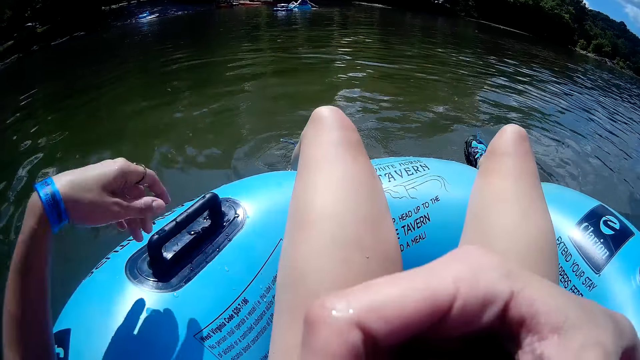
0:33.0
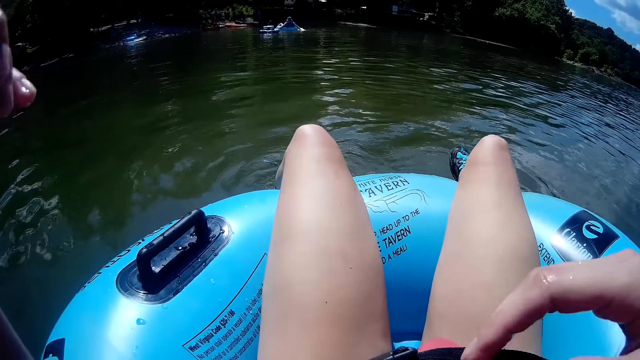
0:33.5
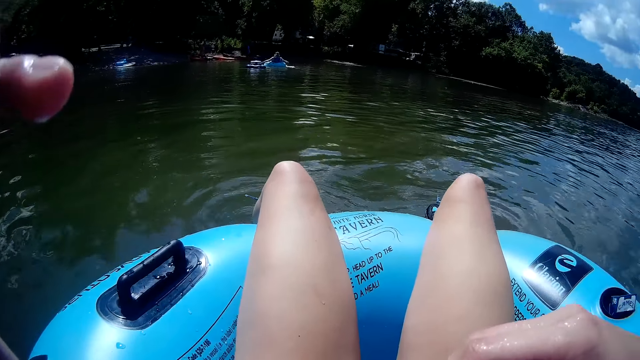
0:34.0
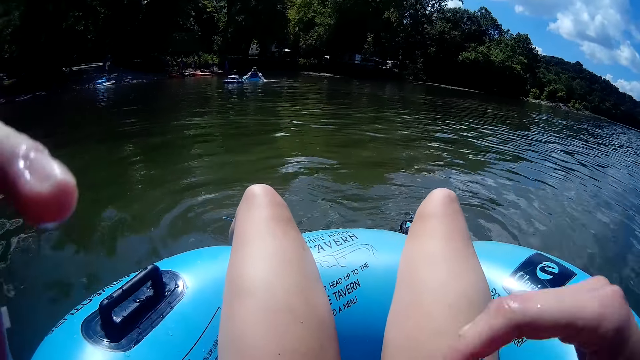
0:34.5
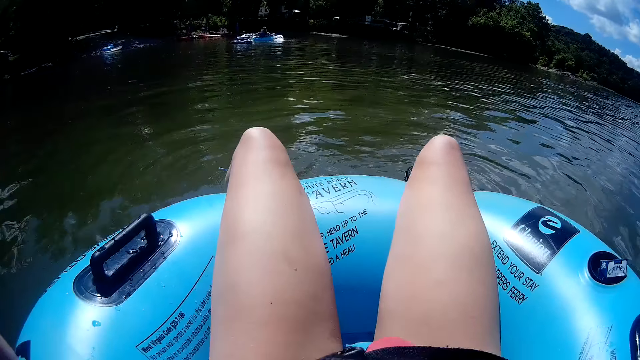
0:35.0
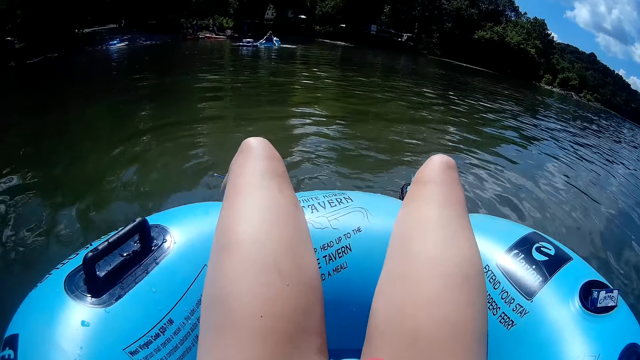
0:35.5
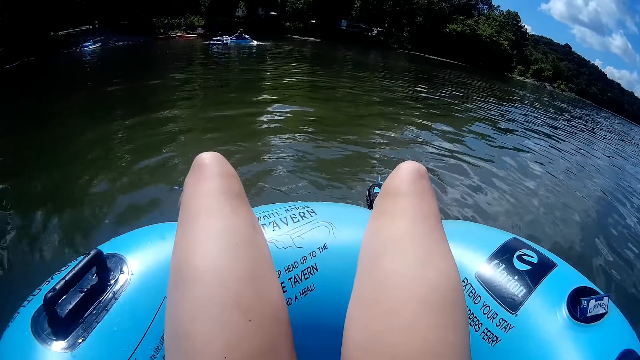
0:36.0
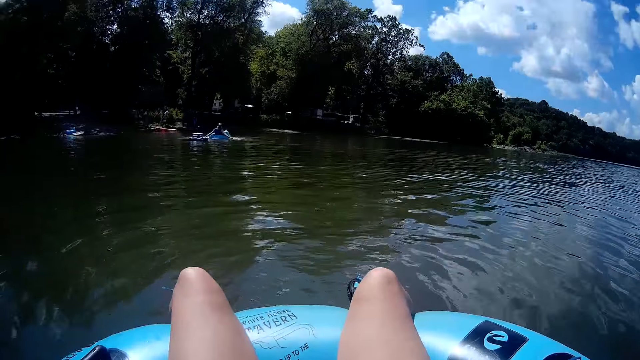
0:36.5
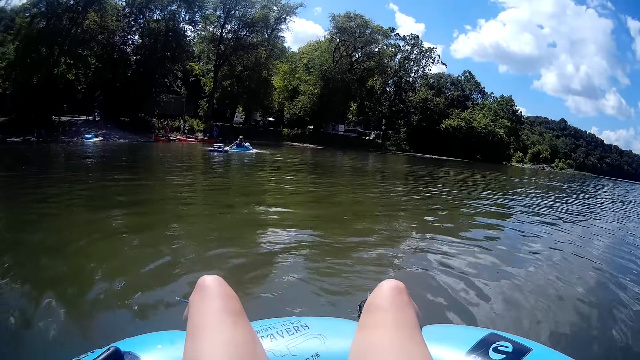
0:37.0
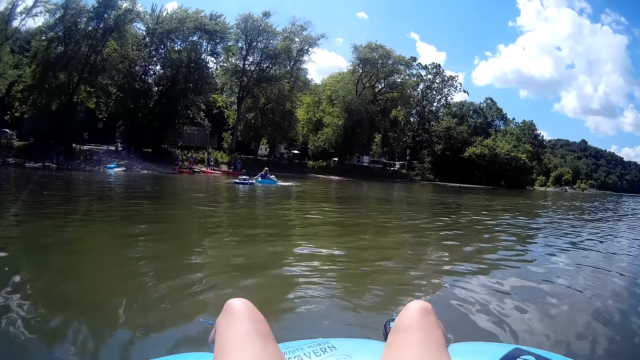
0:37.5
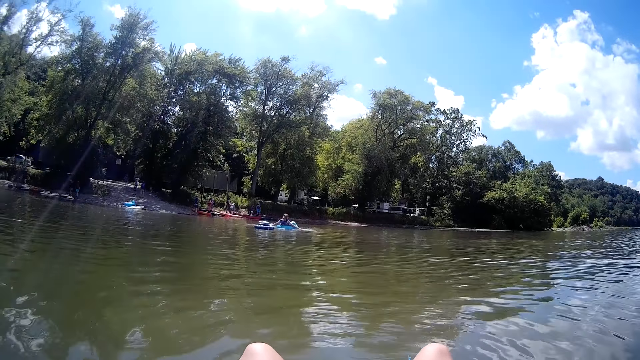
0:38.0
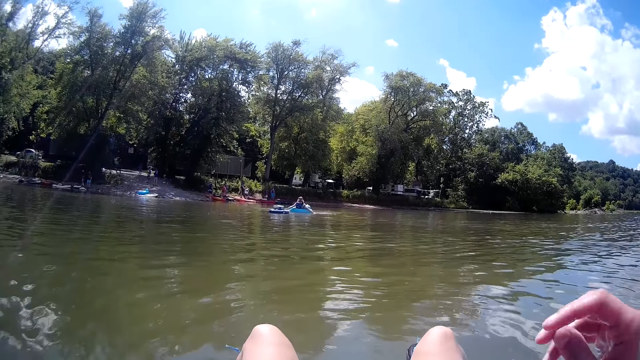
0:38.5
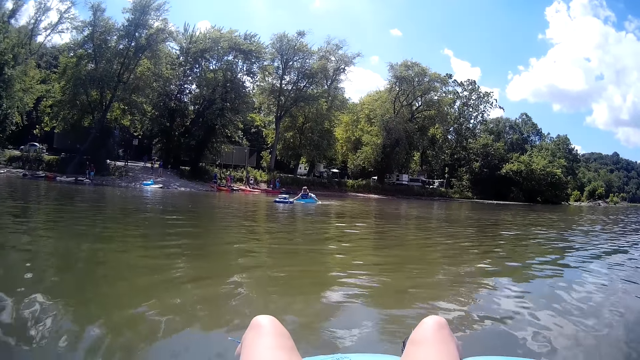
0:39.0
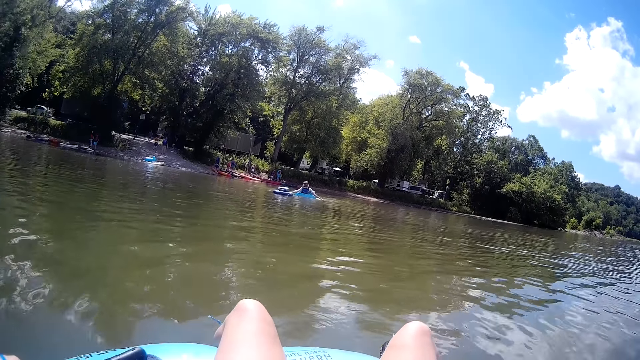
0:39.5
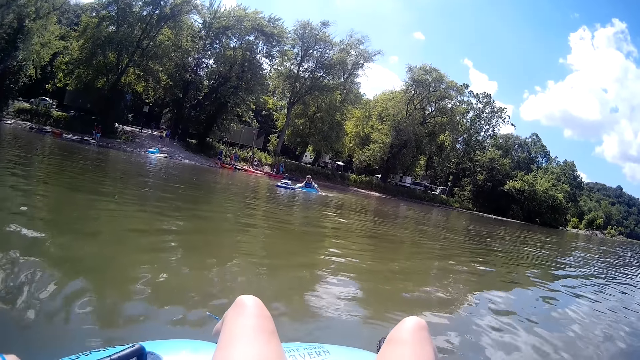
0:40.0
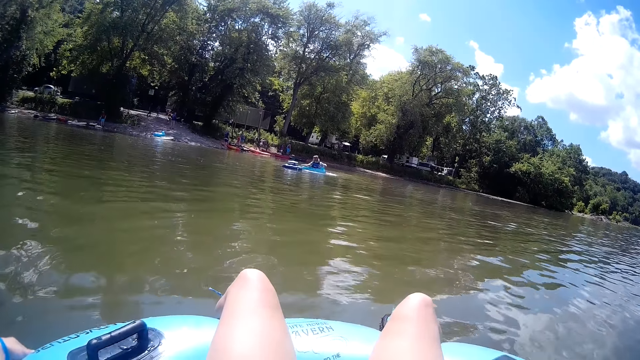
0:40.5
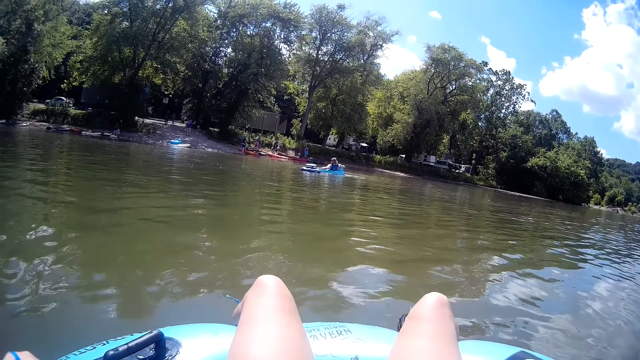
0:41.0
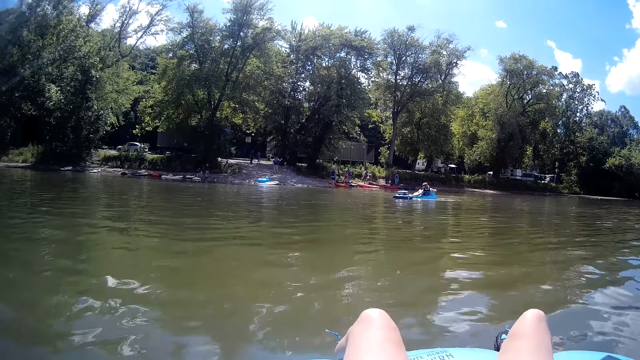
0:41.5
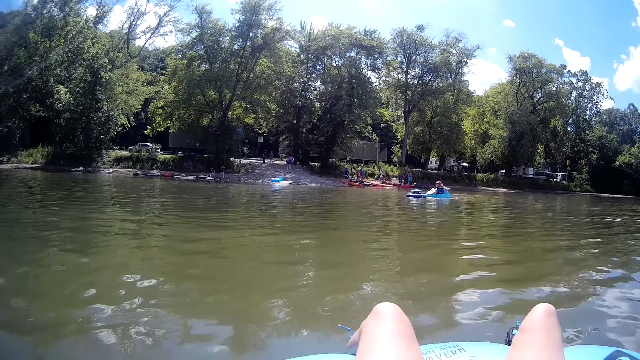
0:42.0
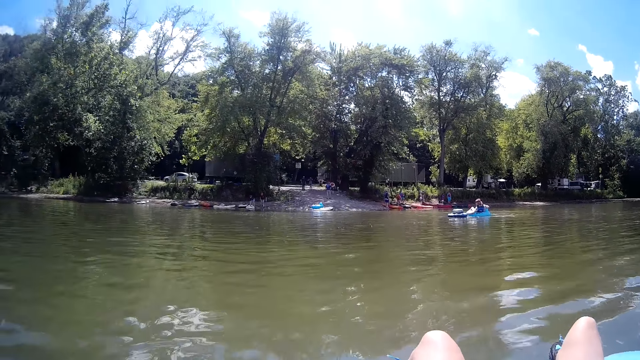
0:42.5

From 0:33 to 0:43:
The camera wearer touches her face with her left hand.

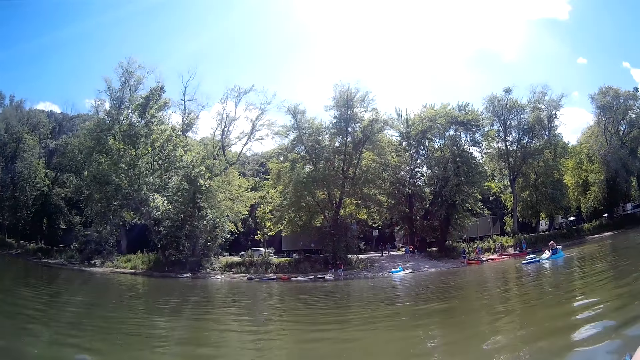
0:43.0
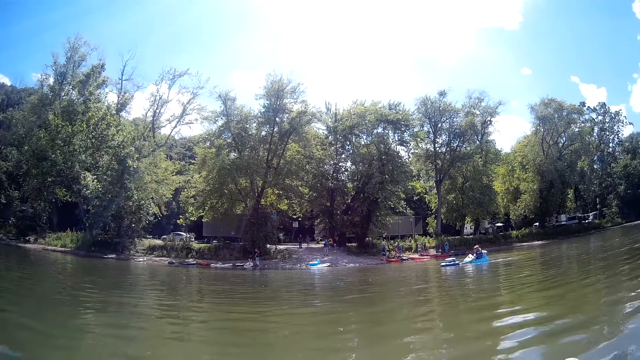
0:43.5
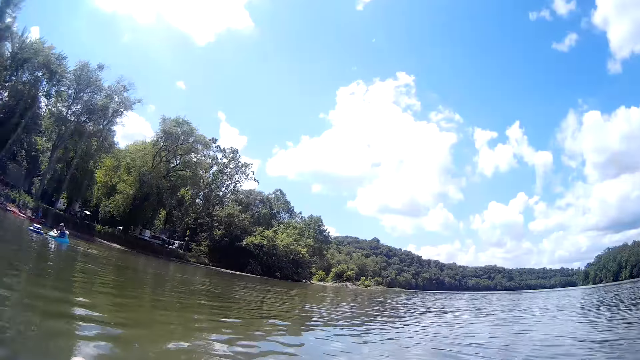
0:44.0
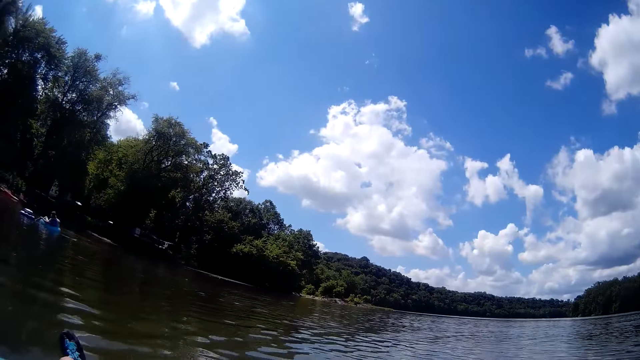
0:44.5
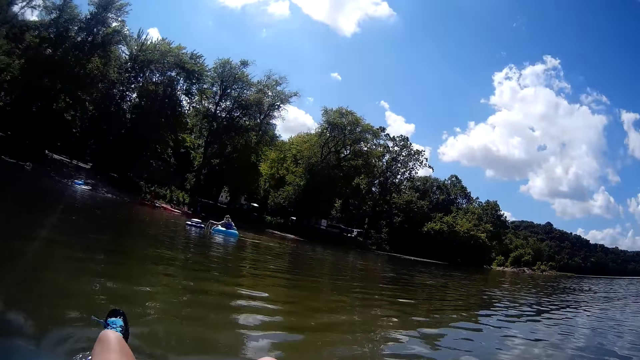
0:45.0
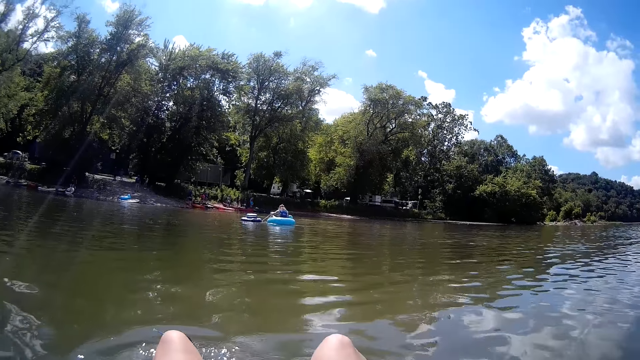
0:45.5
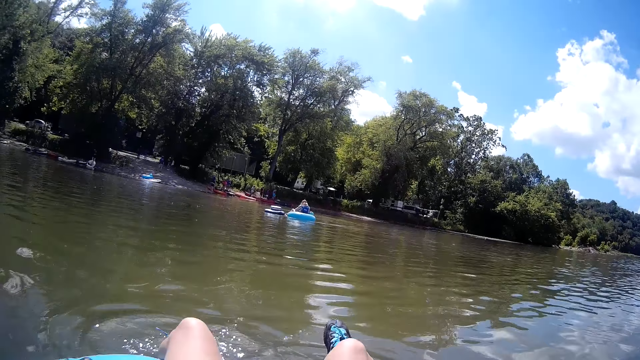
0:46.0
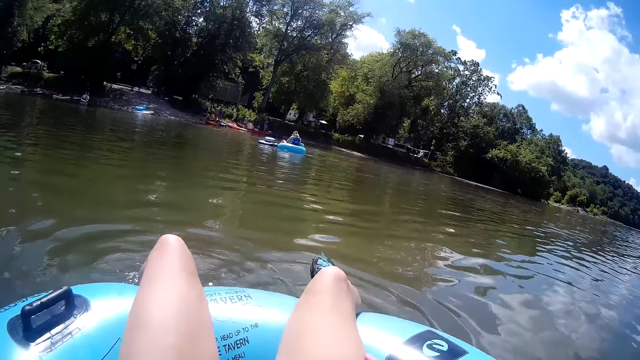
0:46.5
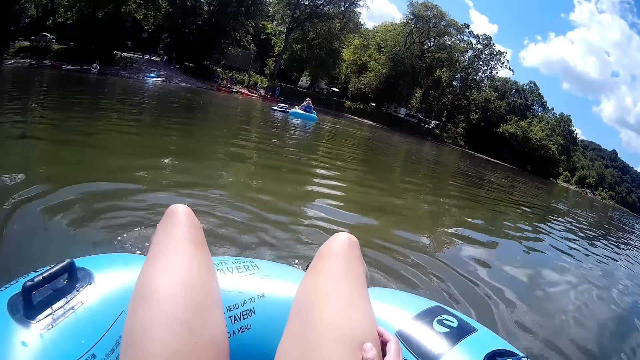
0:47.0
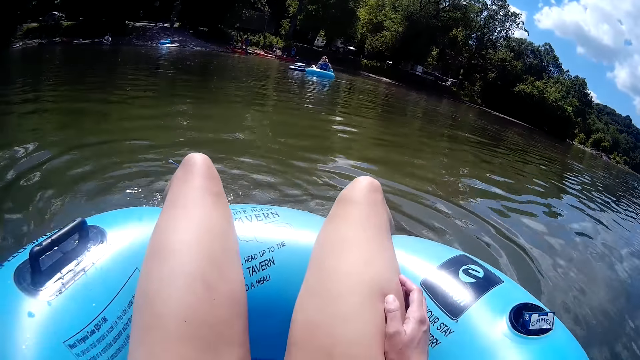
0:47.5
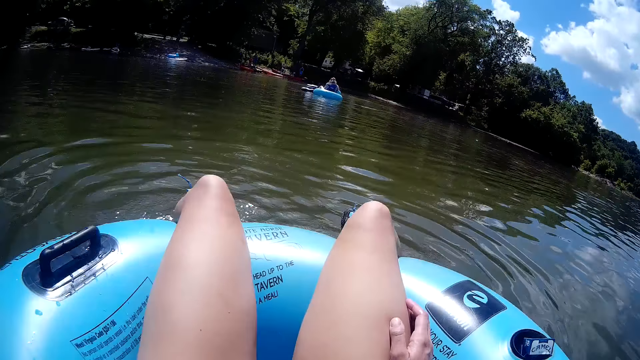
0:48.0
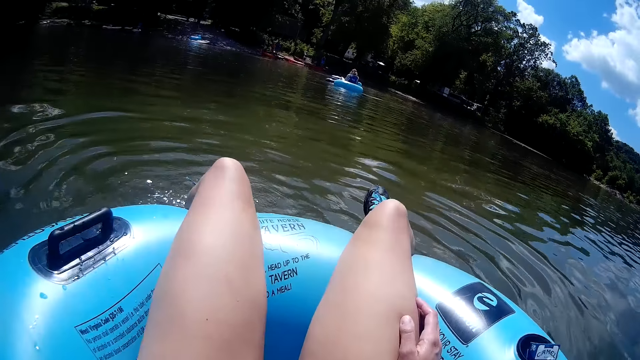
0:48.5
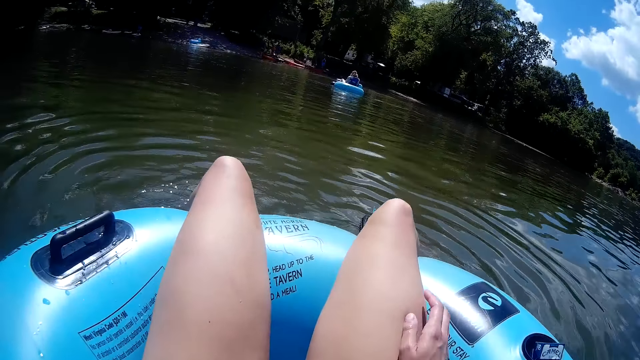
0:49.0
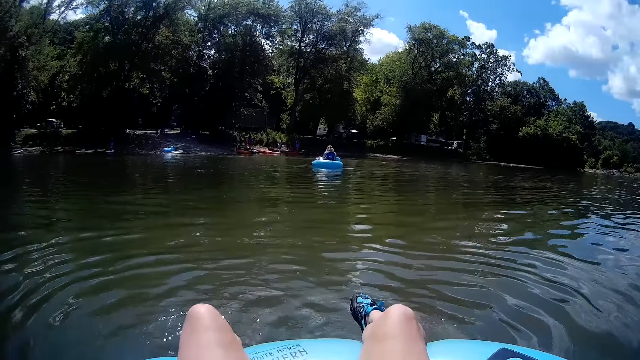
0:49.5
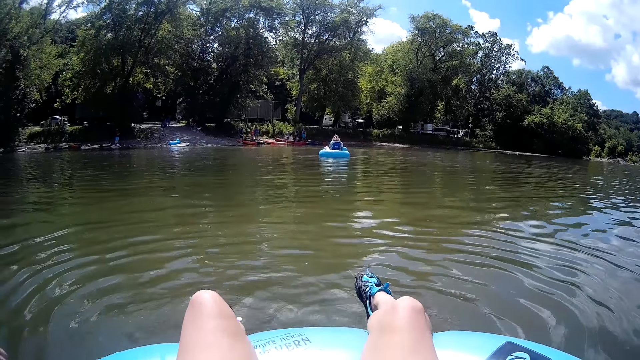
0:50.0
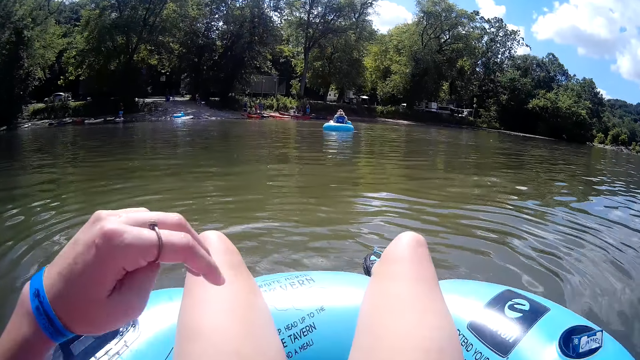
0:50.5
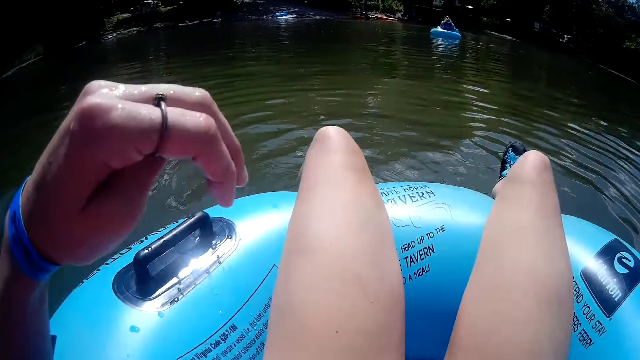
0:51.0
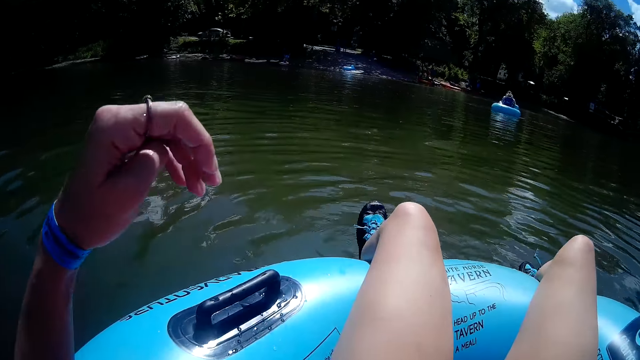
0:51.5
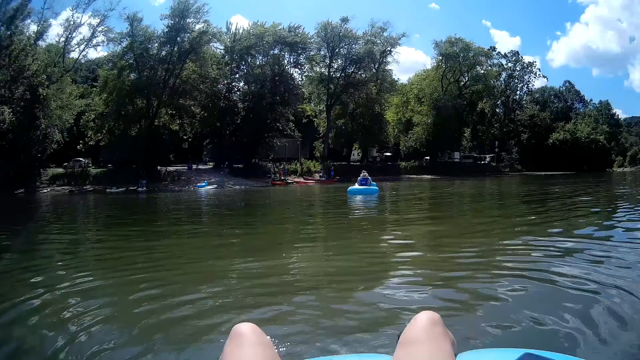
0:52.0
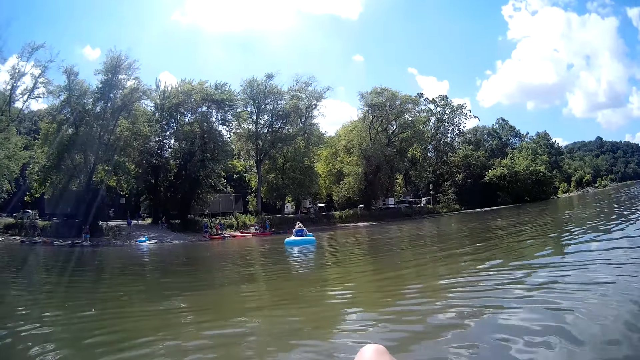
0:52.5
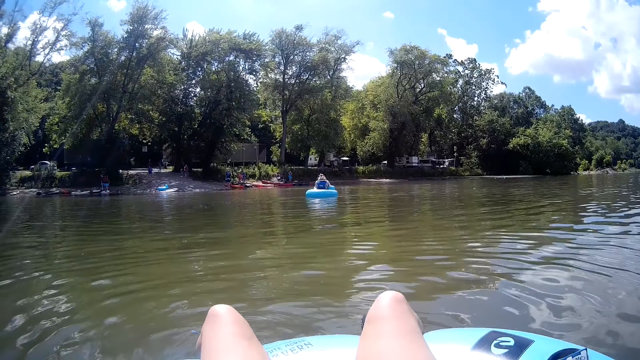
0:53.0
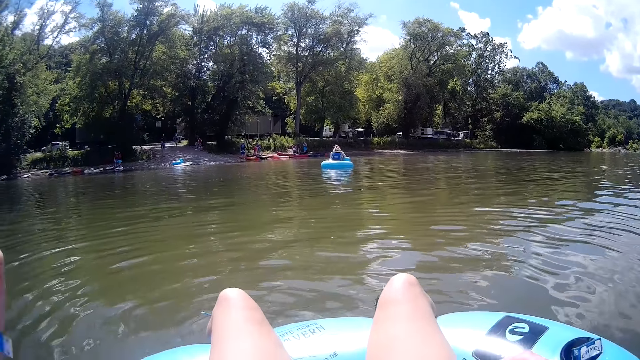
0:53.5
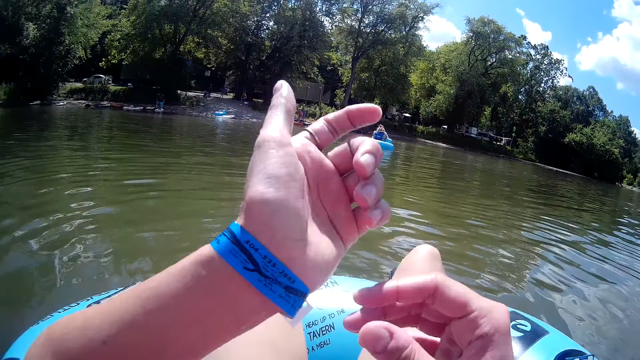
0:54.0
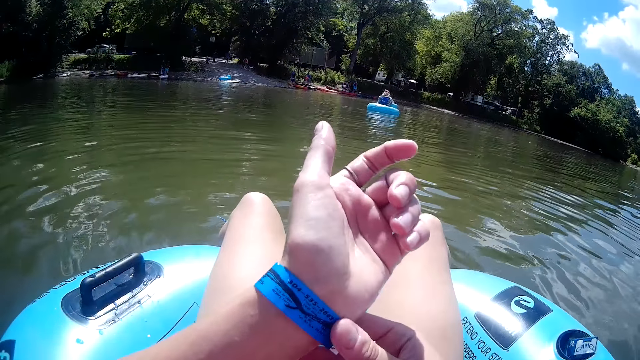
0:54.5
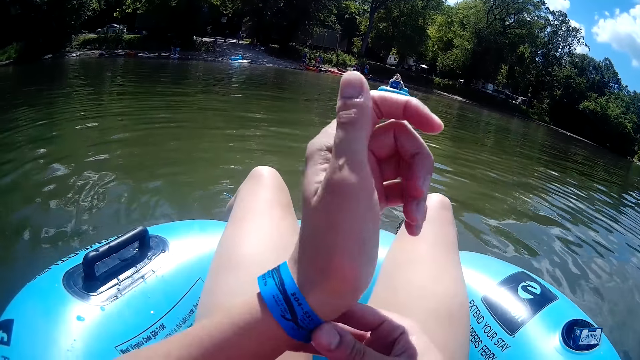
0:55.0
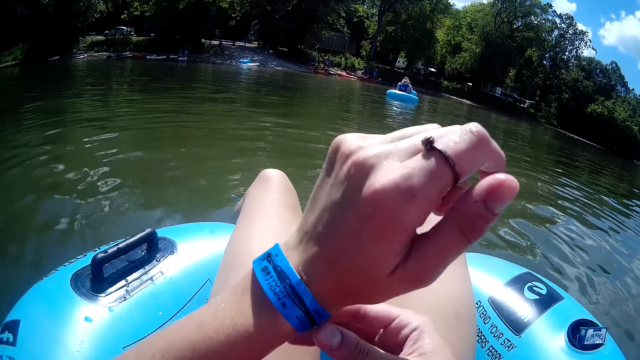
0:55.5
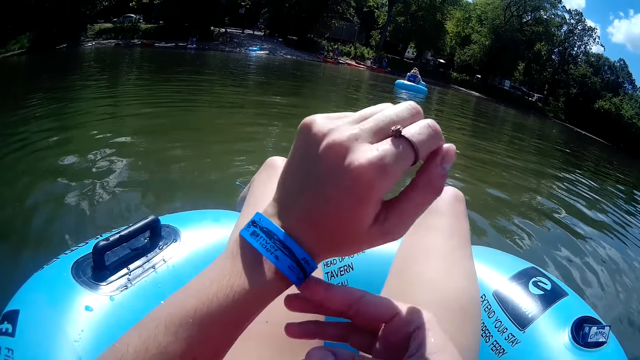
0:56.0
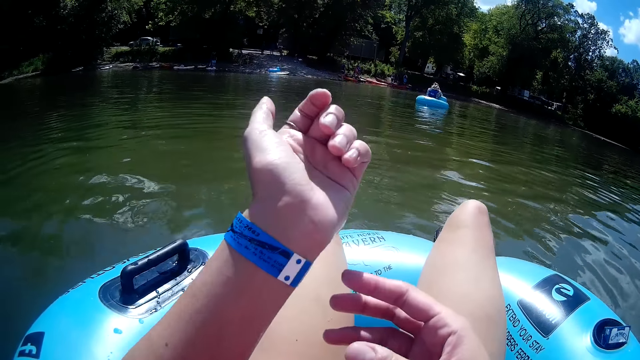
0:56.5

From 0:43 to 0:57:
The camera wearer taps water with her legs. She raises her left hand. She touches a paper tag on her left hand with her right hand.
